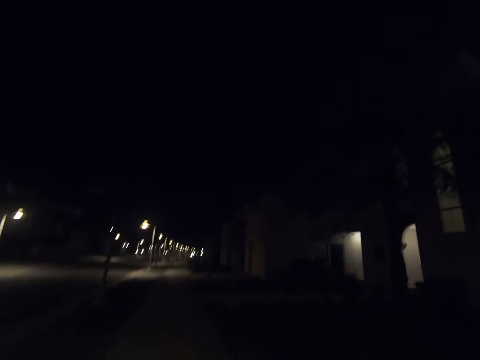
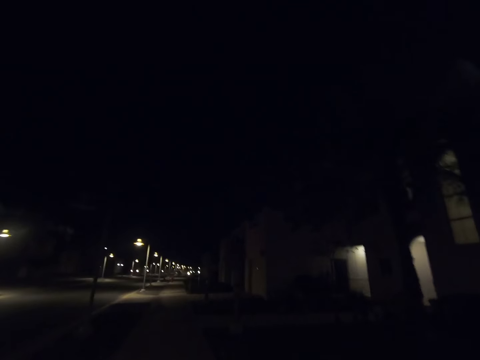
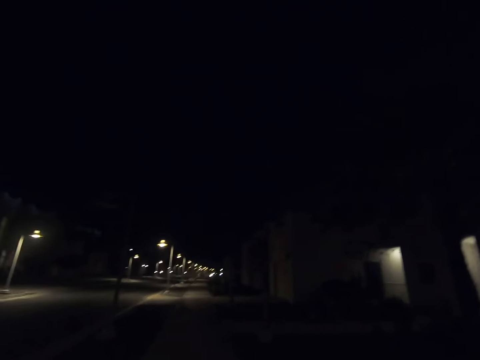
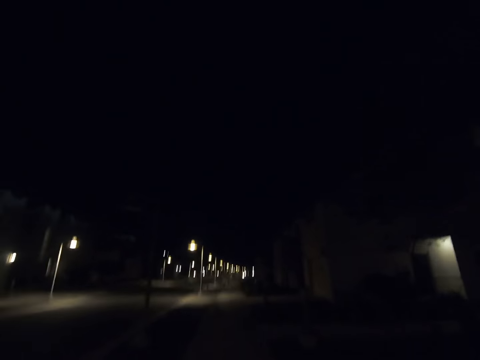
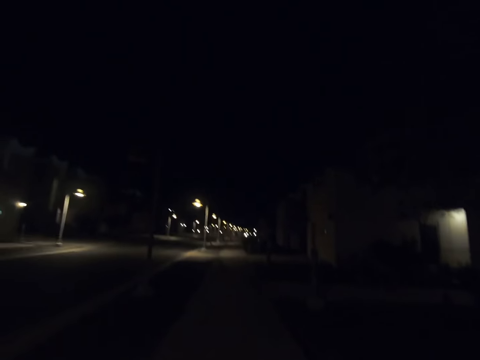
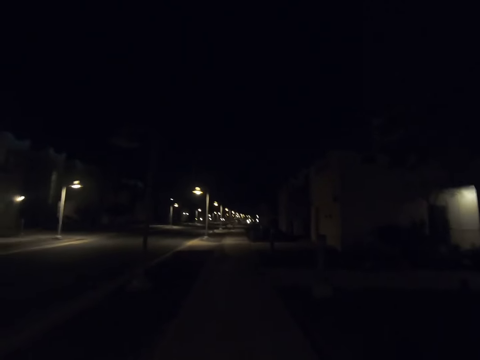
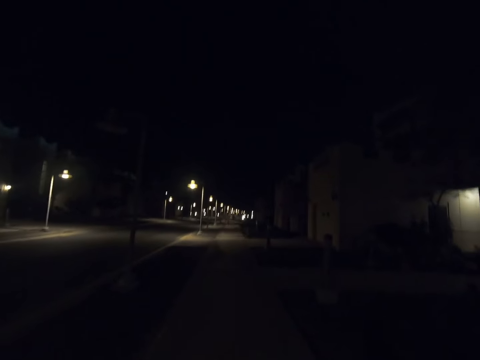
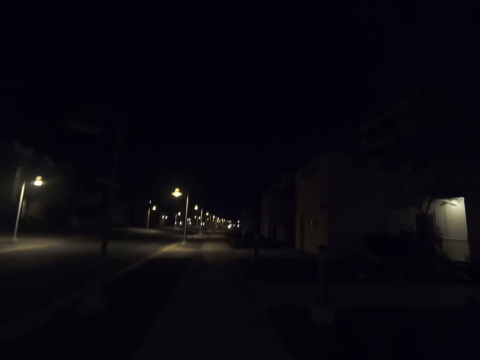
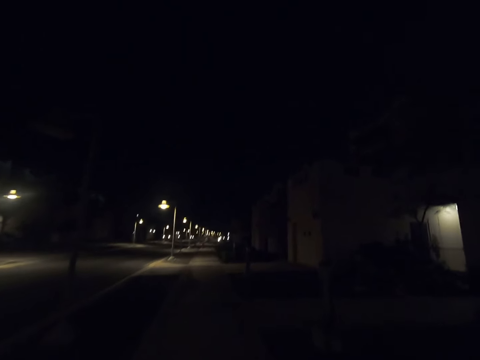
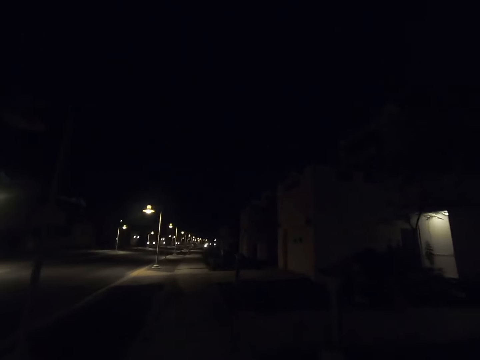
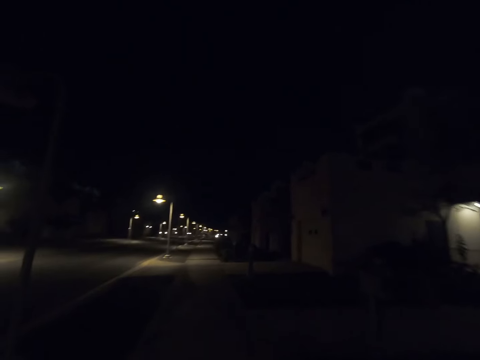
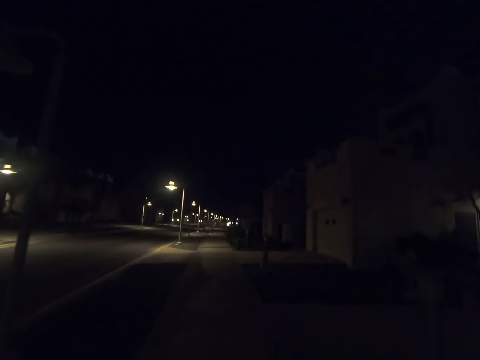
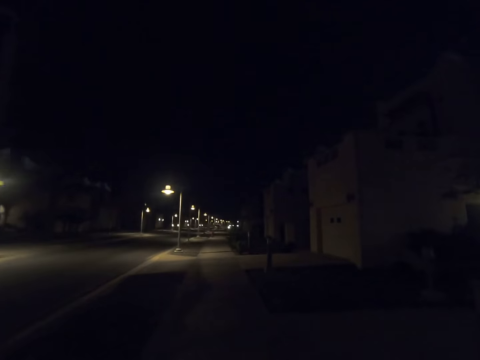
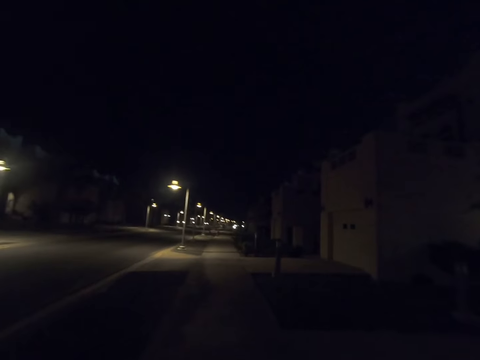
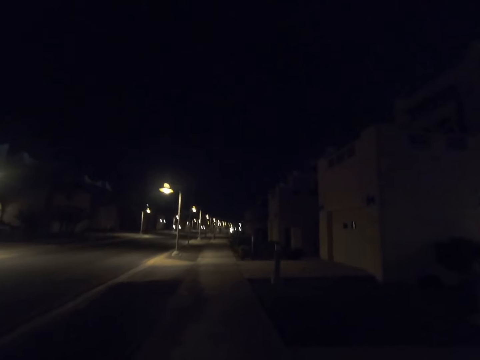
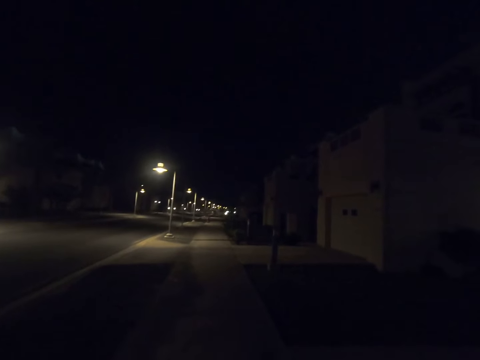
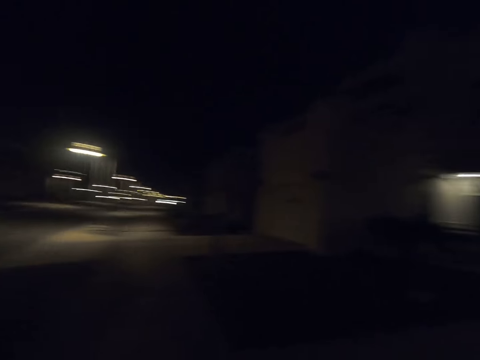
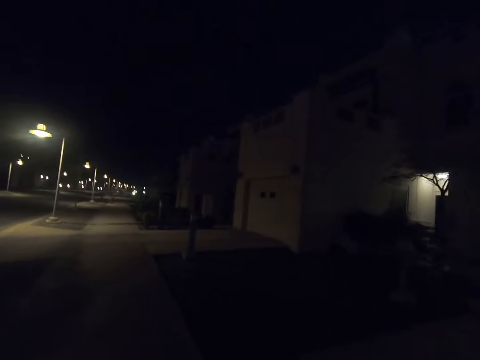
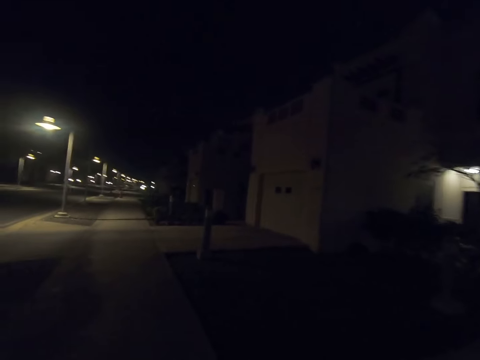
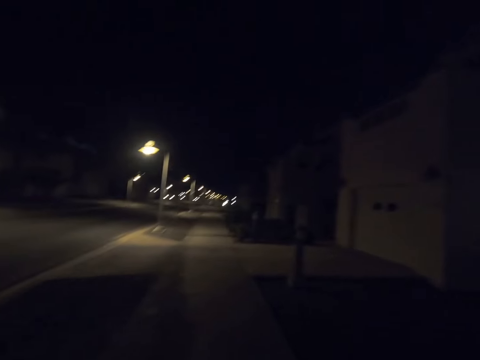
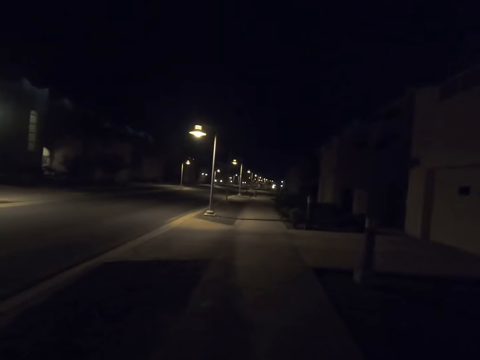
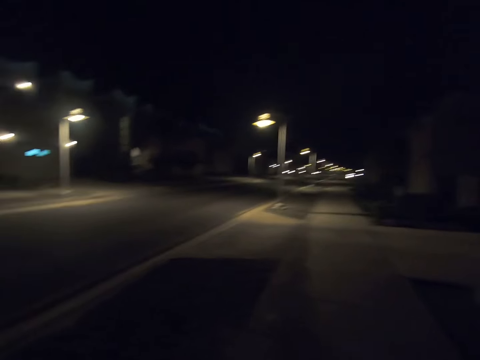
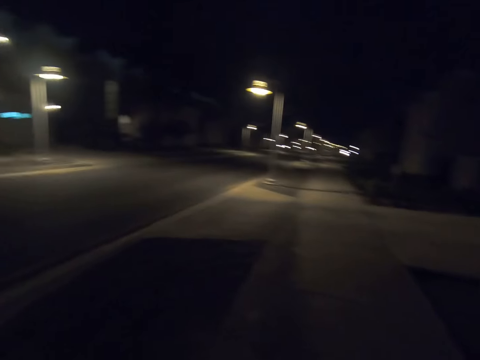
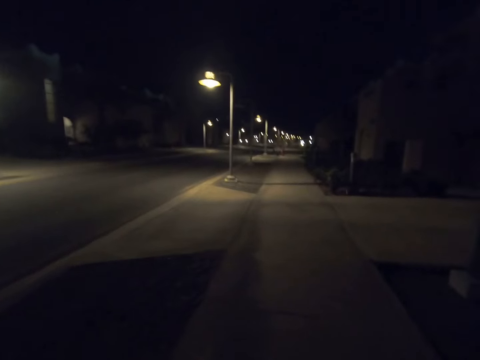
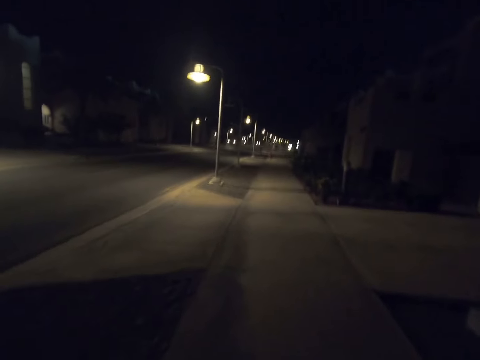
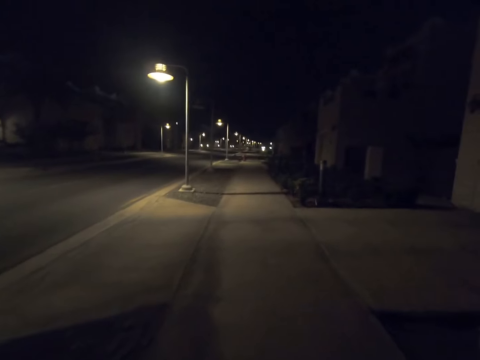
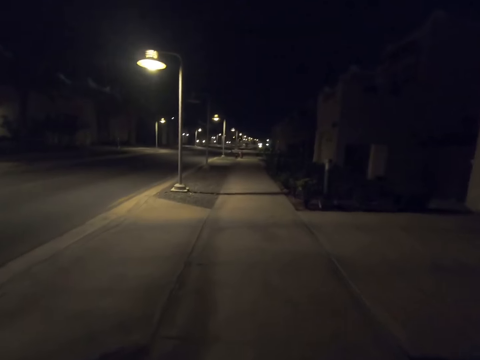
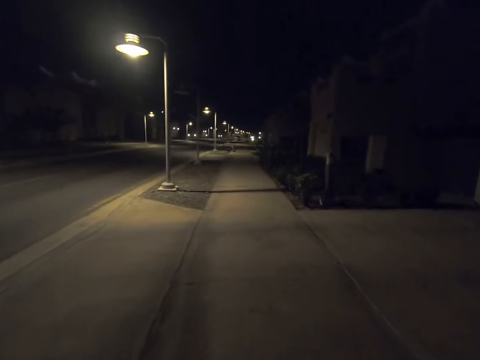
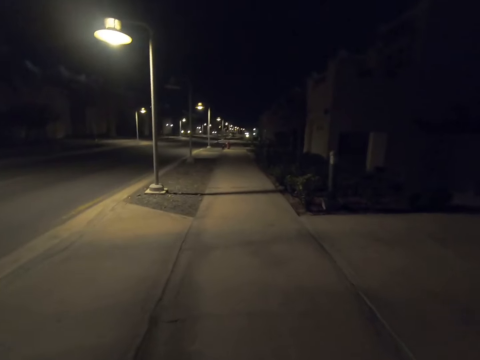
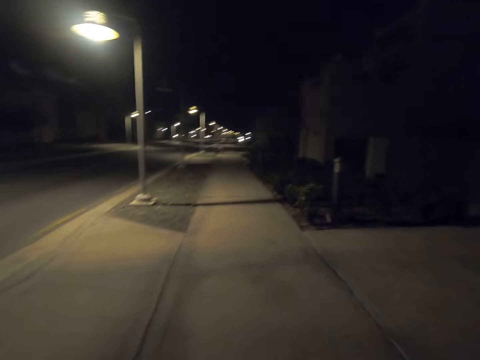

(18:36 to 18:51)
The camera wearer looks right. They look forward. They look left. They look forward.

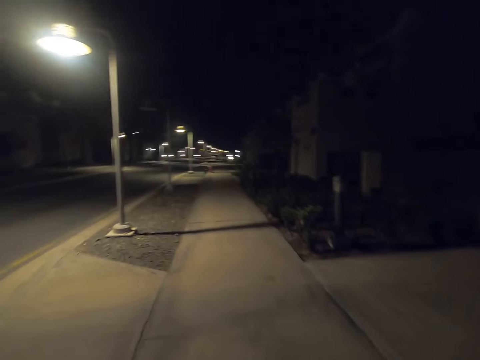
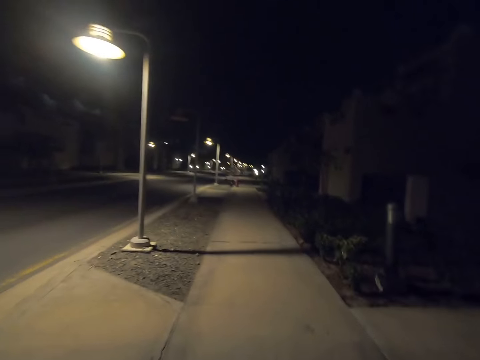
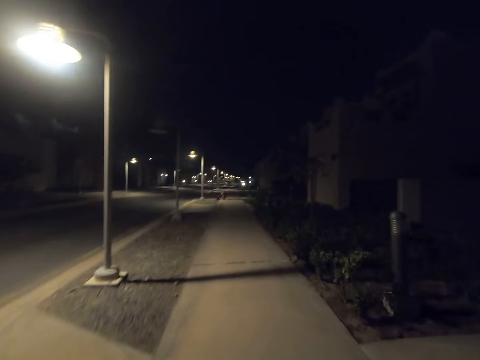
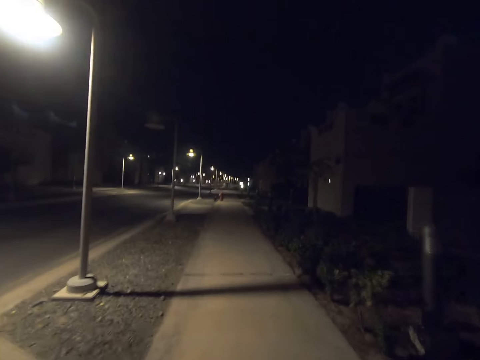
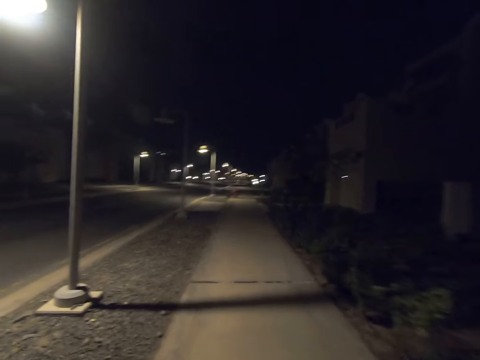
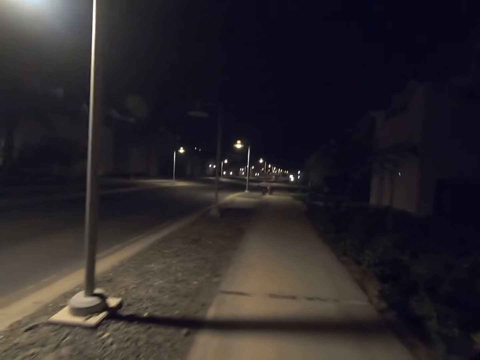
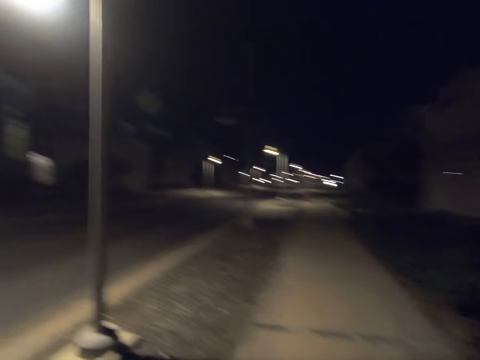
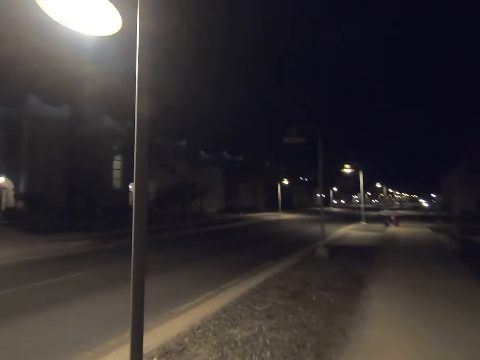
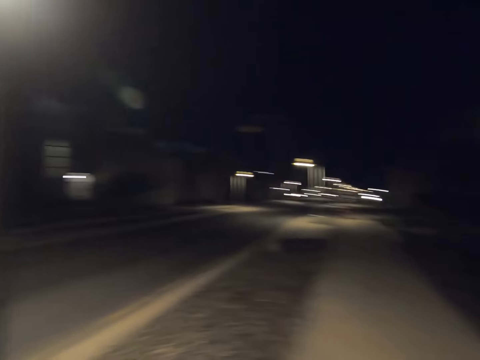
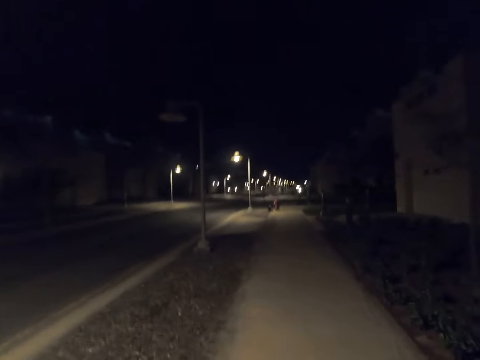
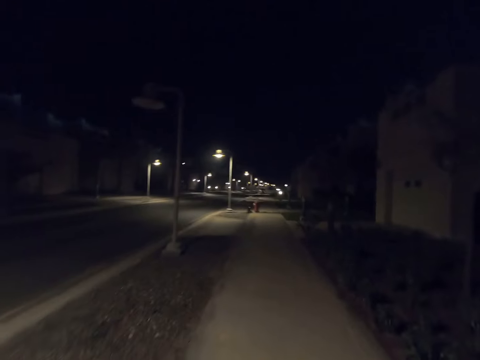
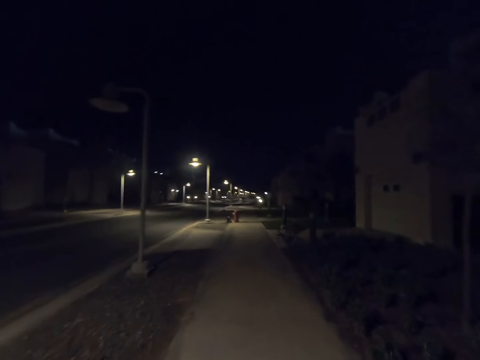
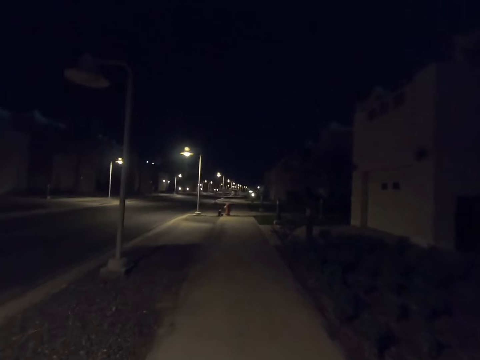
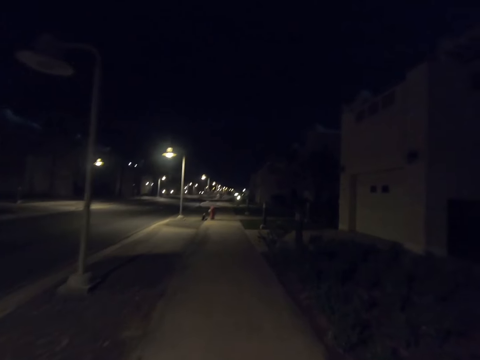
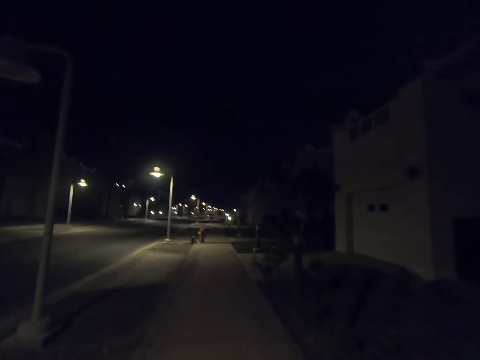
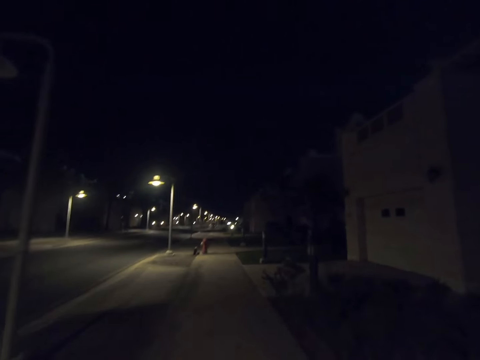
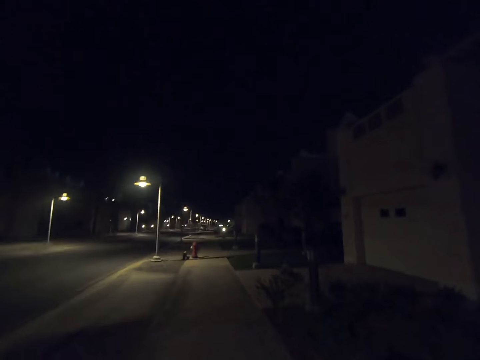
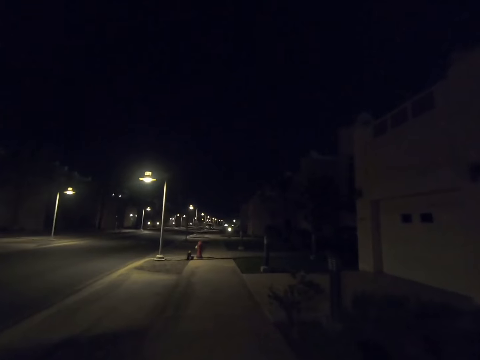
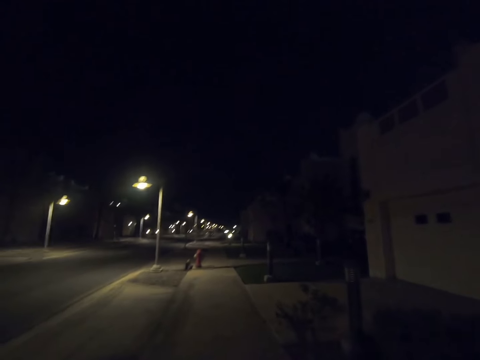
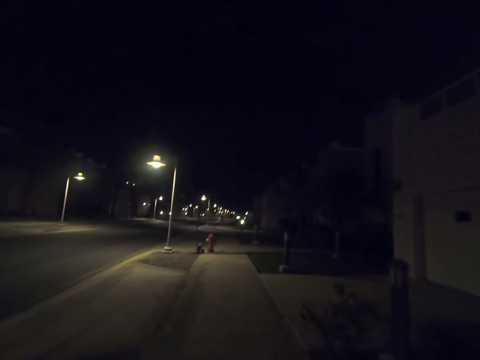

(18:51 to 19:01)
The camera wearer looks left. They look forward.
